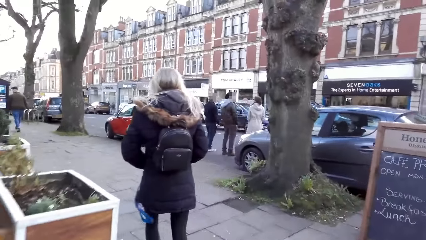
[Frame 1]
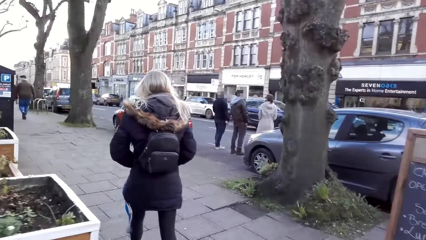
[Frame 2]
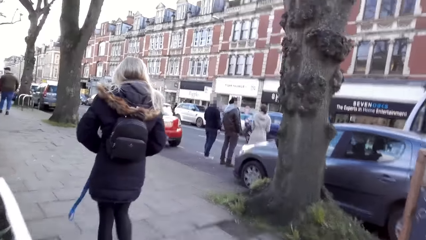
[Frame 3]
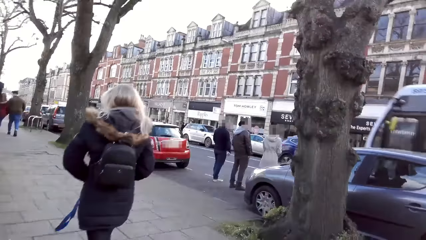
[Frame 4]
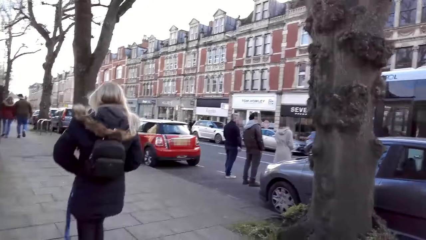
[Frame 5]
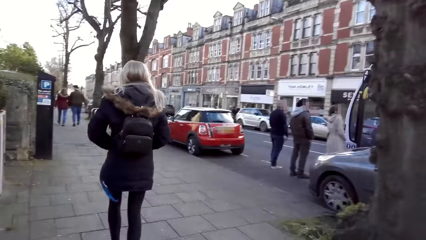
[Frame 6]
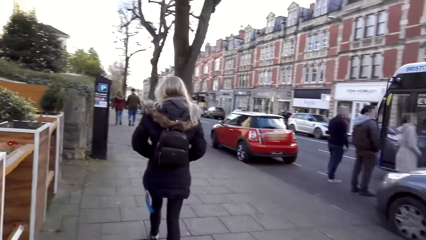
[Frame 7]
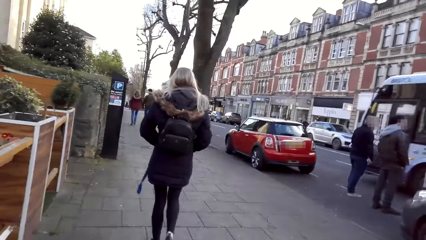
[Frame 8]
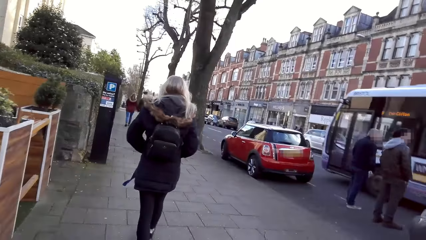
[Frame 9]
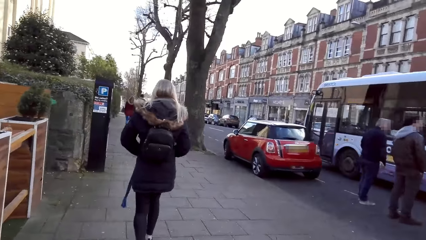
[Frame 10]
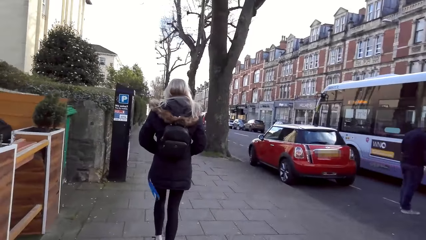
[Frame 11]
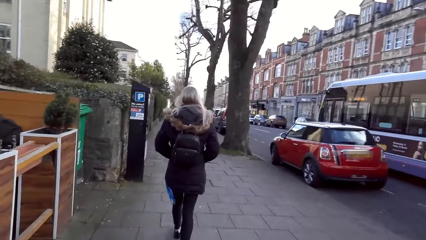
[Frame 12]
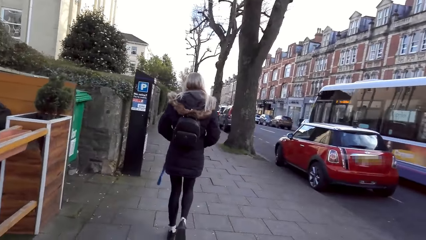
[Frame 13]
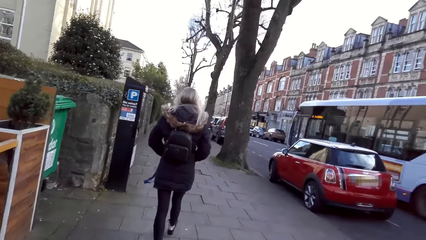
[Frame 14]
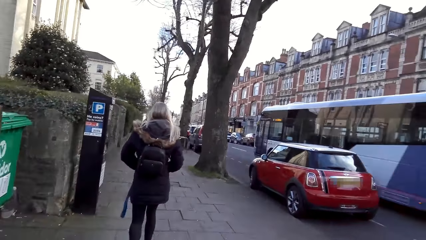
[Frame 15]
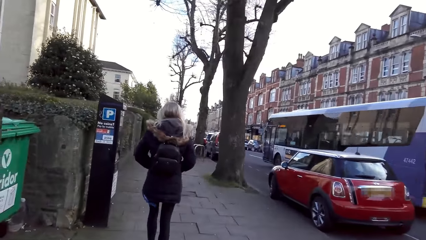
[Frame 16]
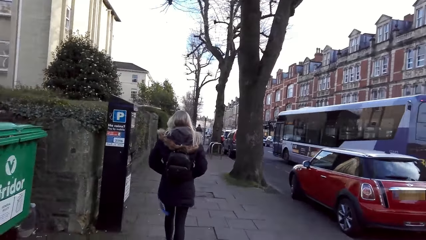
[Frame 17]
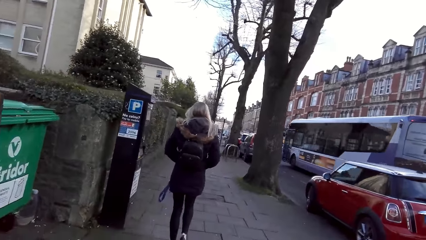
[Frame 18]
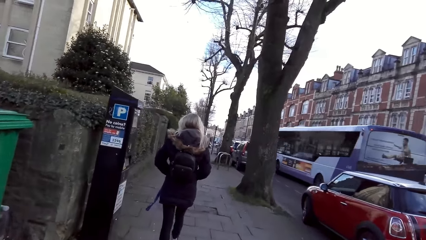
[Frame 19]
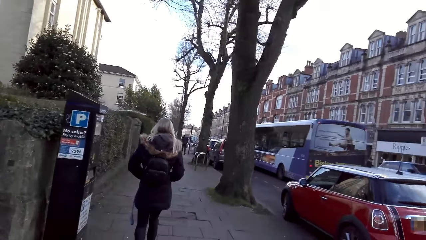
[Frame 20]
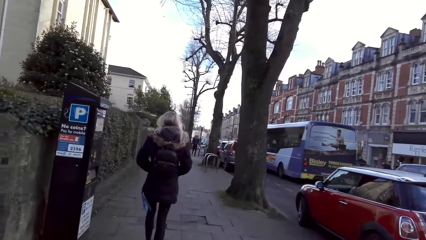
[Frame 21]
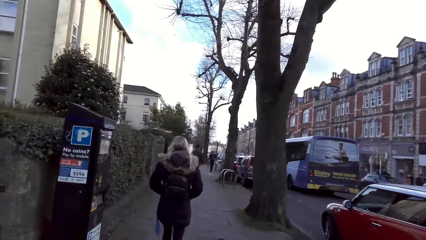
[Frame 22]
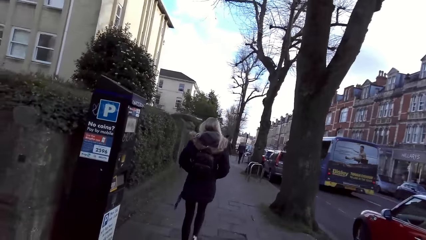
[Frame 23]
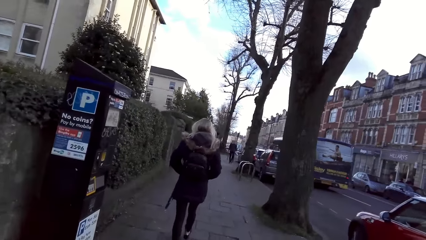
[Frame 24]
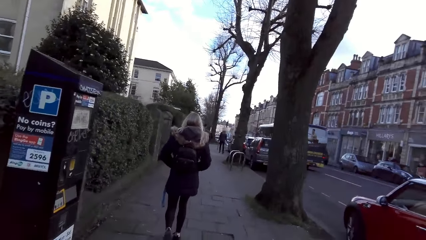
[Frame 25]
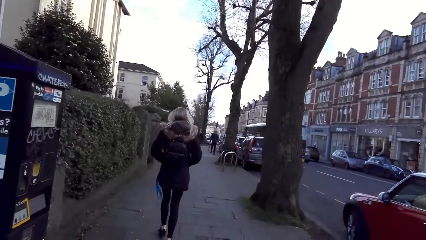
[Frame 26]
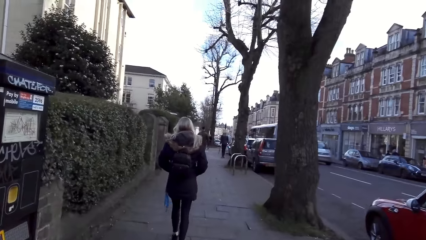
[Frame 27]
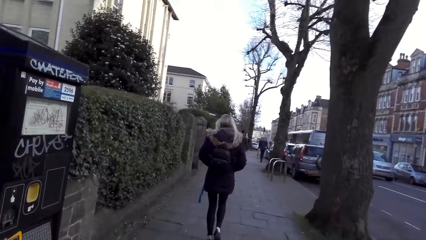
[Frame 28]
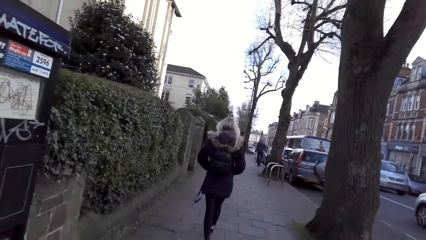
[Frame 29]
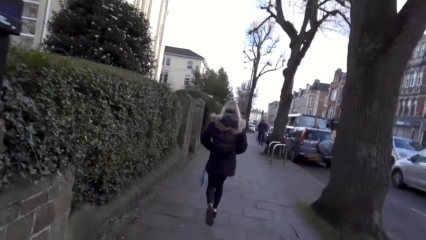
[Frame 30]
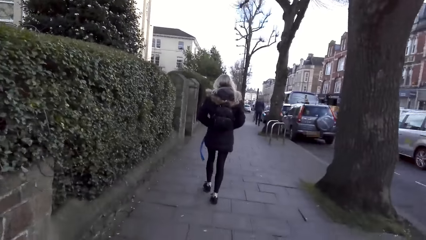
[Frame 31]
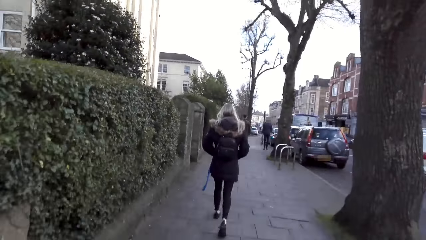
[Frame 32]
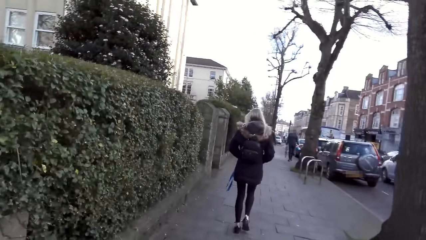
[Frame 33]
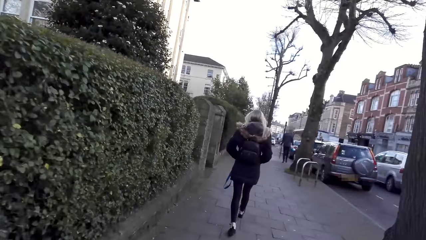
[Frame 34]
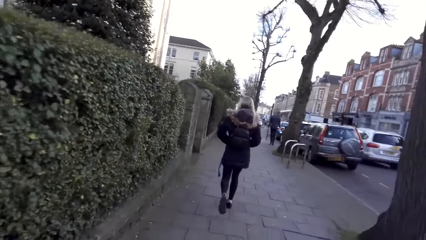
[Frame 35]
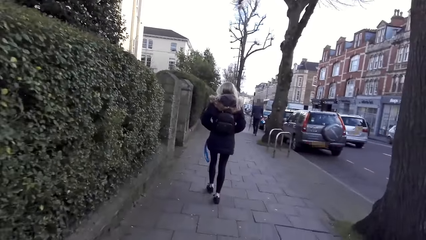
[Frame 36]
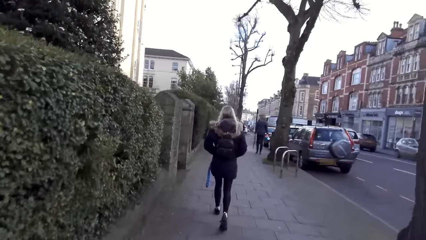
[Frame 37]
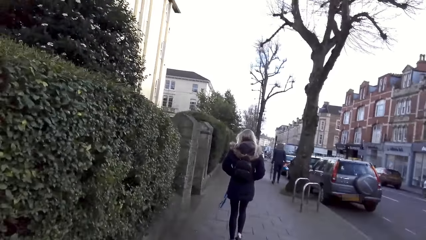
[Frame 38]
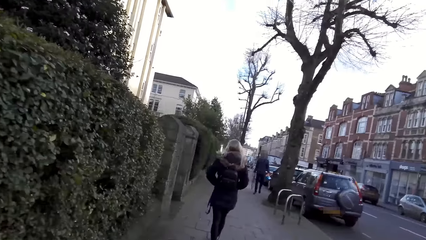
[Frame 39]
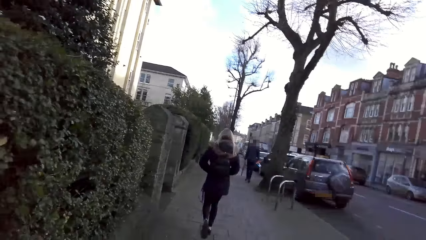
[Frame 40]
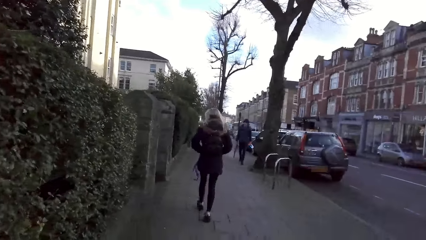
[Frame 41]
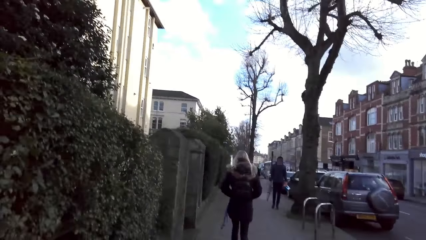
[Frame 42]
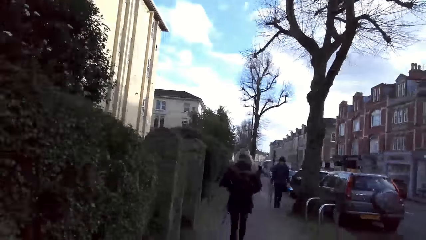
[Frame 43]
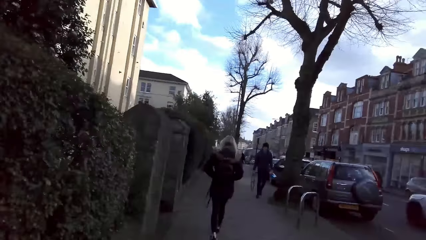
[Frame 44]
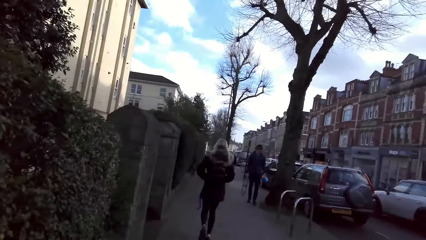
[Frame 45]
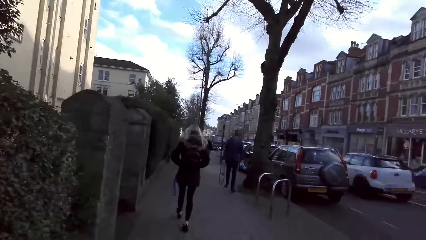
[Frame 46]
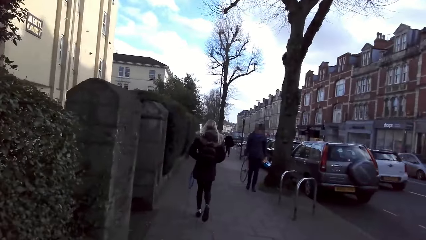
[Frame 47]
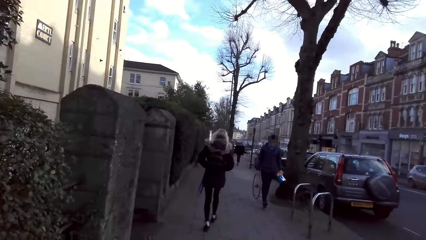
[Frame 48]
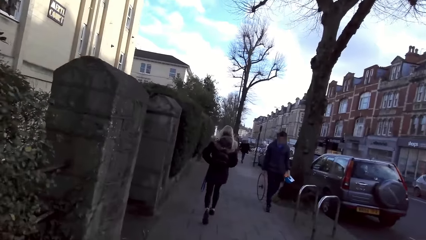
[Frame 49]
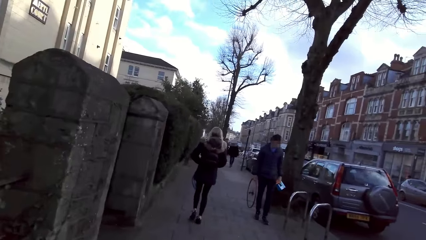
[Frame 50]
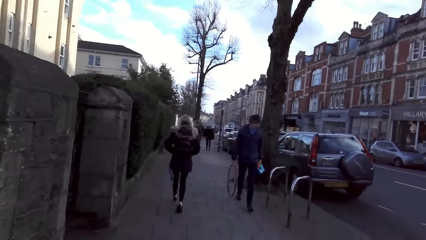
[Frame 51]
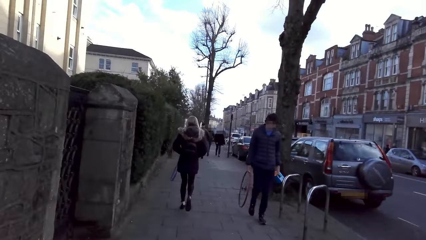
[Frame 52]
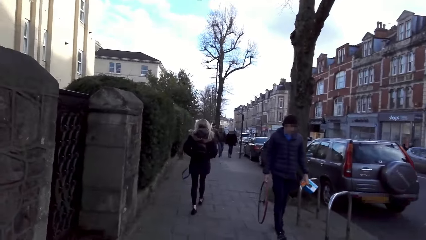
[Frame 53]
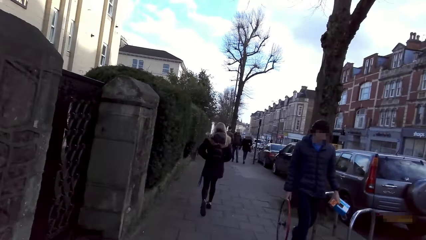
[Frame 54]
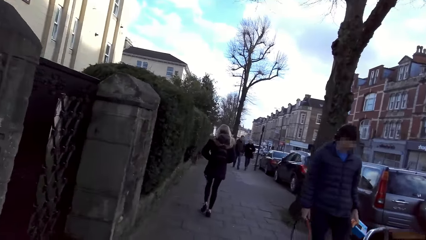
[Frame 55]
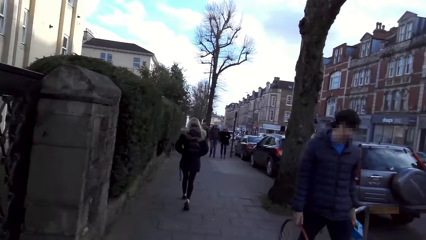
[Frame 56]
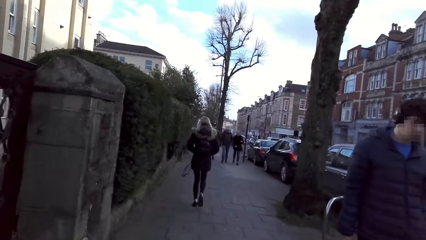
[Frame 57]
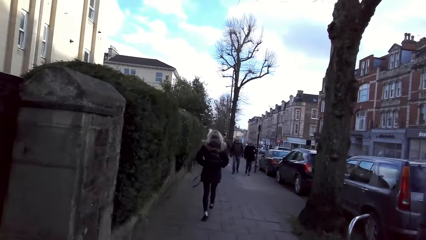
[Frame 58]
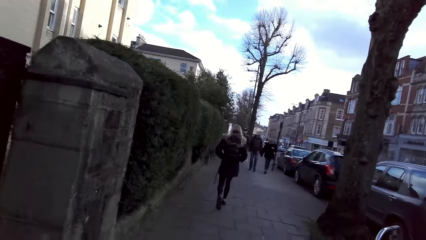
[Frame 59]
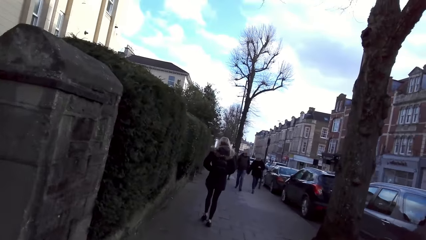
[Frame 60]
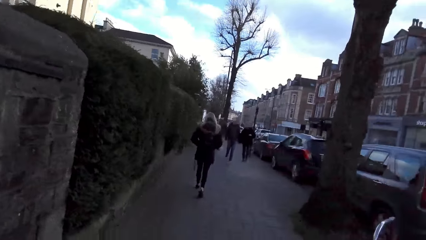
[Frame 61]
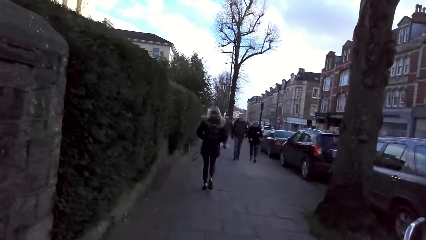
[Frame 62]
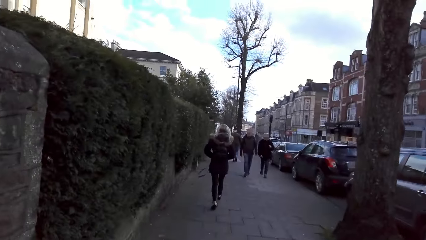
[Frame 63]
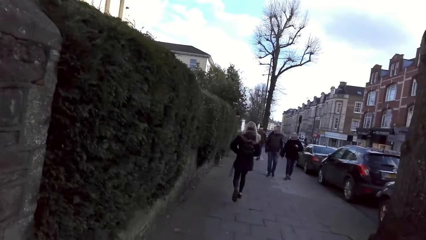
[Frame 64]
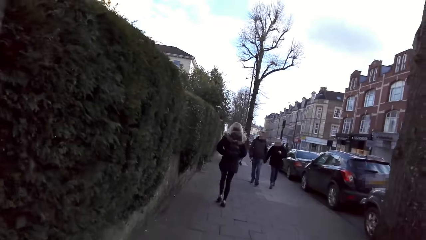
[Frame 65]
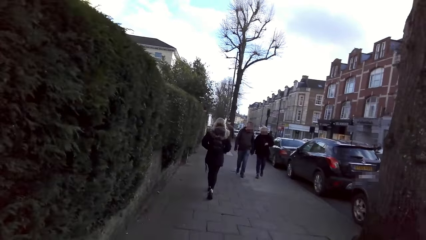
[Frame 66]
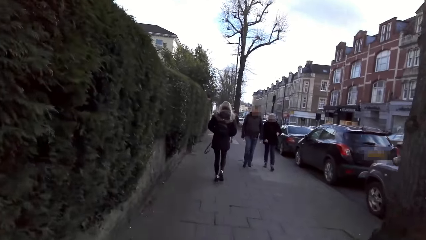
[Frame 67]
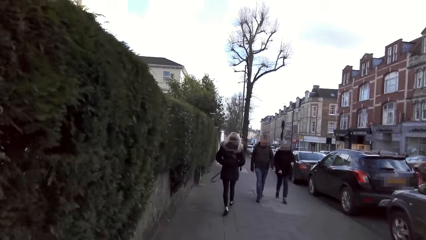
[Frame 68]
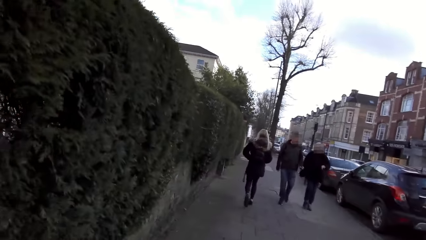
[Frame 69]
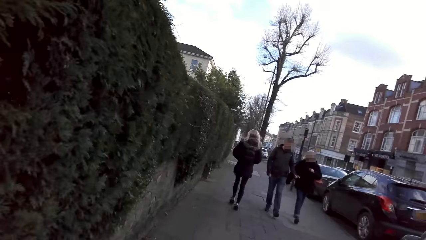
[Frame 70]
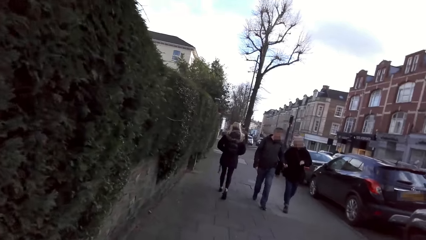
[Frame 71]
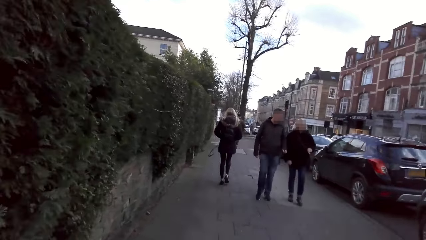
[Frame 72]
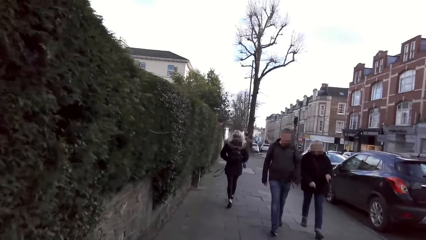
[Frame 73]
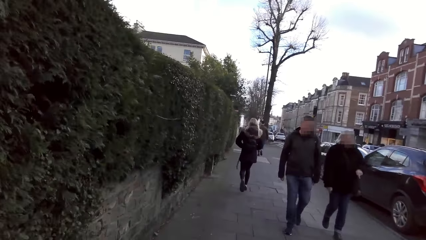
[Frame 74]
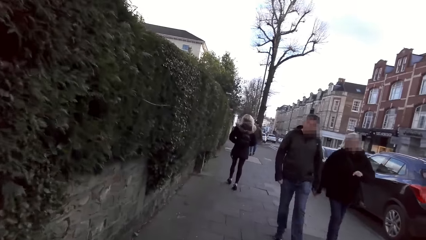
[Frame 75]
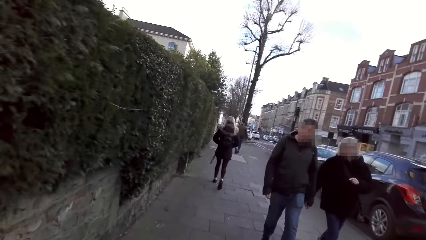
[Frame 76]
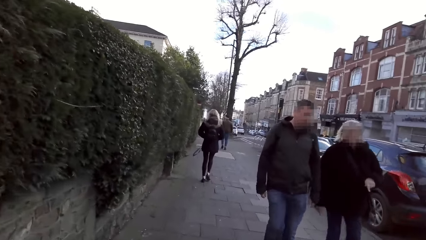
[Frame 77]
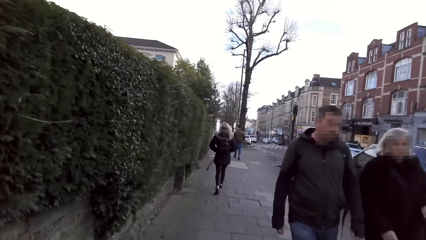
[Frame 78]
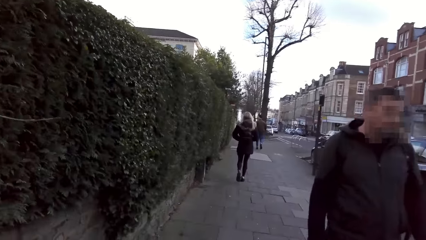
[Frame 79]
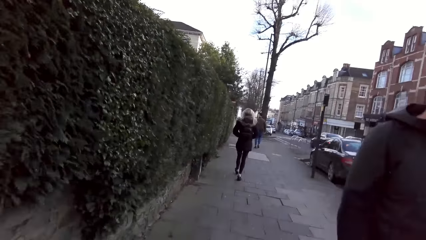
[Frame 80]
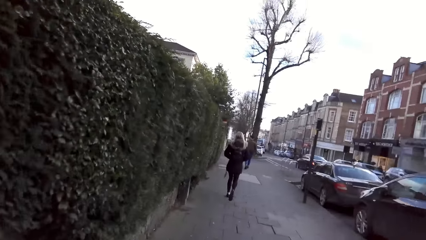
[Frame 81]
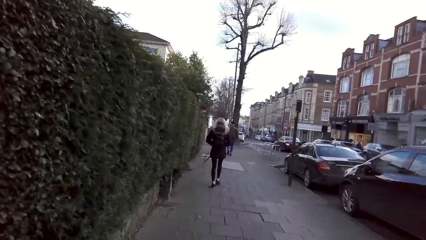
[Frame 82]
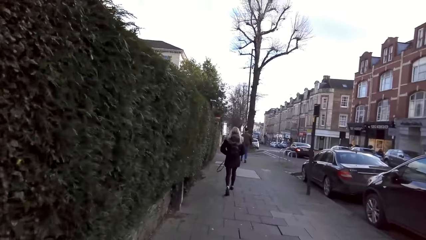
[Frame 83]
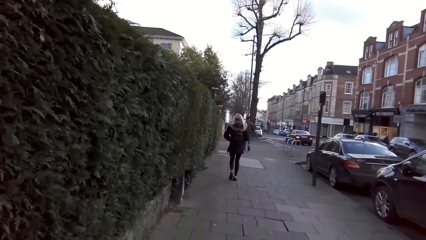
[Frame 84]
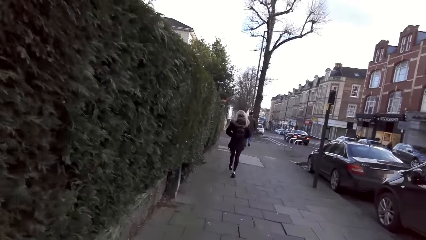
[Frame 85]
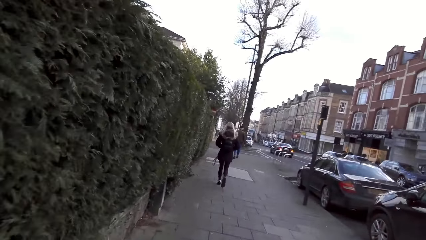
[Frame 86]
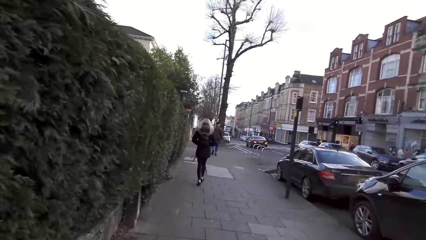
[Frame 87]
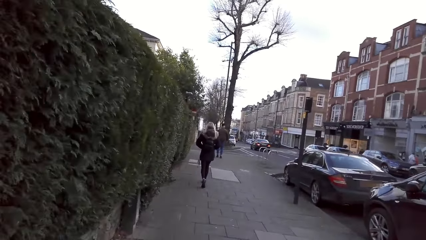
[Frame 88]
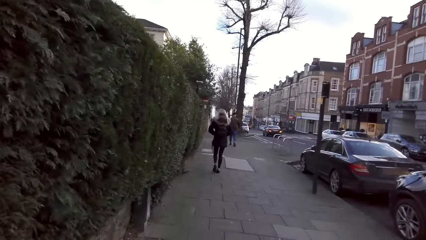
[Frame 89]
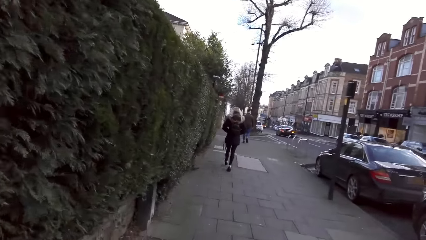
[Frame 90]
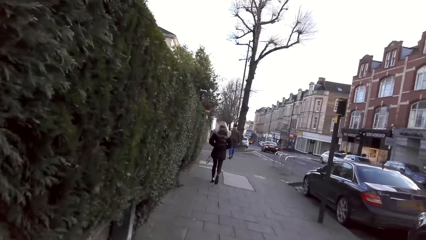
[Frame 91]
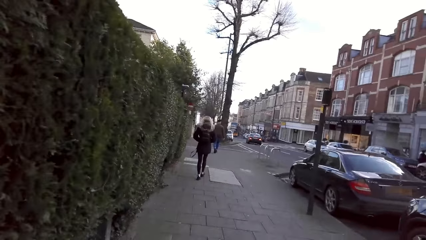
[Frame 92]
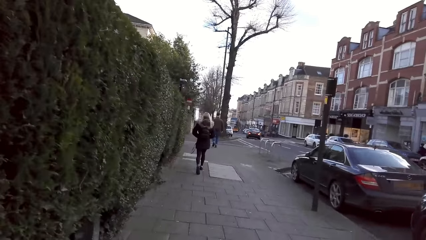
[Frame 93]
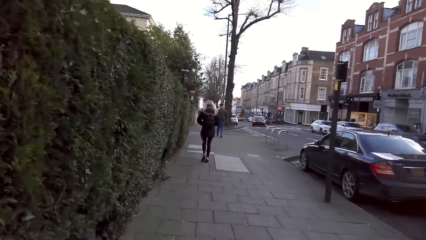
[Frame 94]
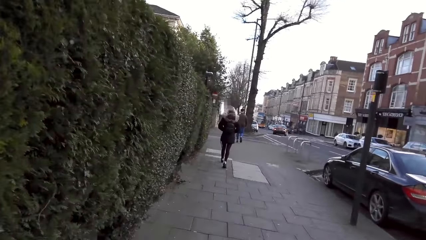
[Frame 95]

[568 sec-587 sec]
A man walks past the camera wearer. The camera wearer walks past a woman and another man.
